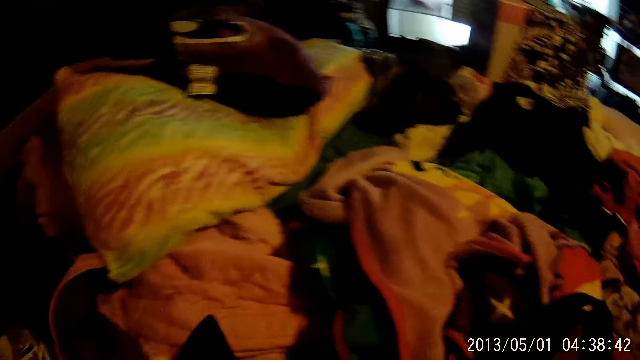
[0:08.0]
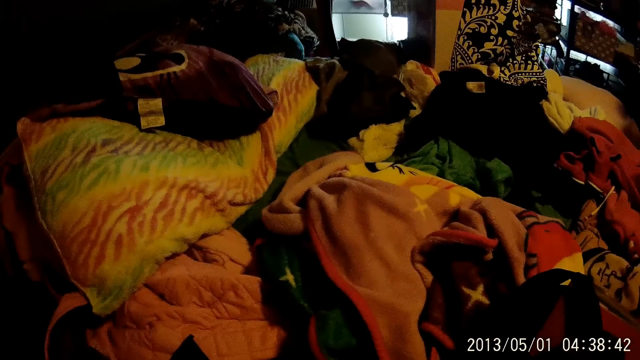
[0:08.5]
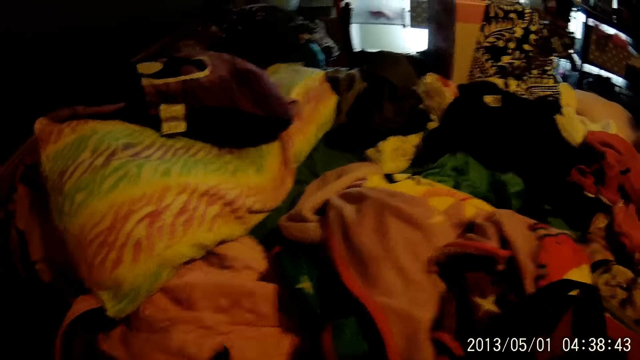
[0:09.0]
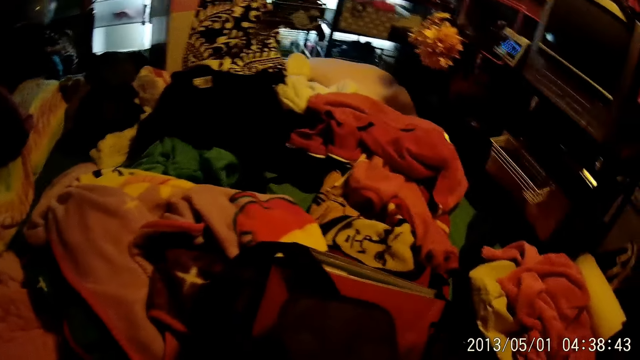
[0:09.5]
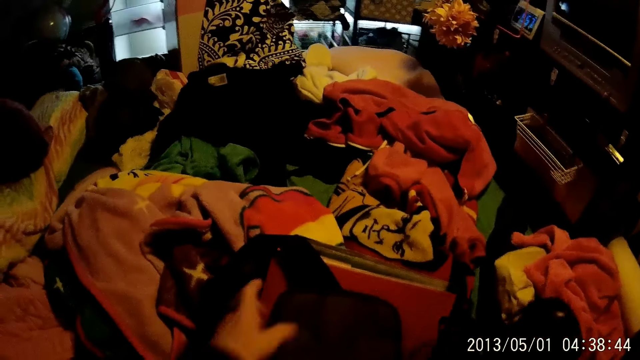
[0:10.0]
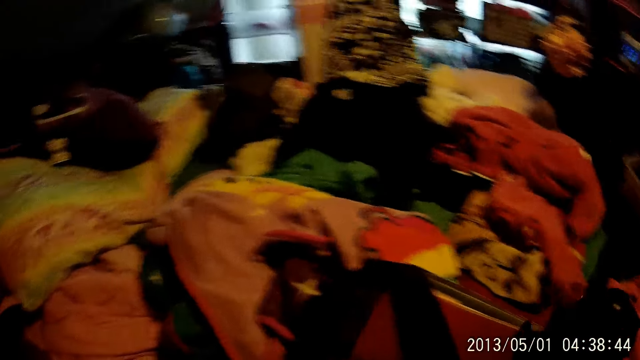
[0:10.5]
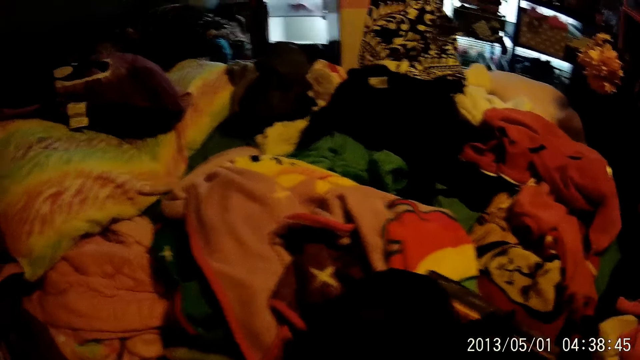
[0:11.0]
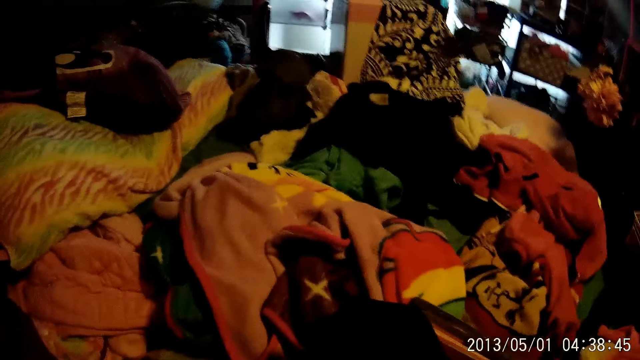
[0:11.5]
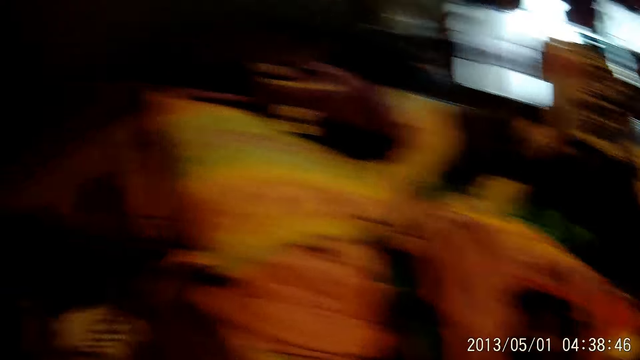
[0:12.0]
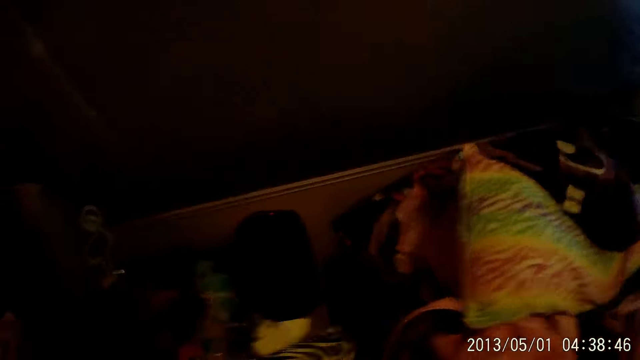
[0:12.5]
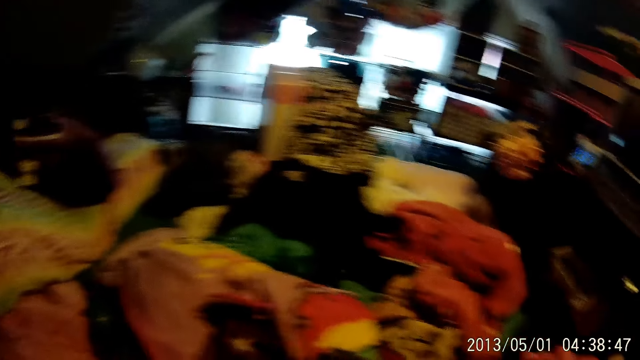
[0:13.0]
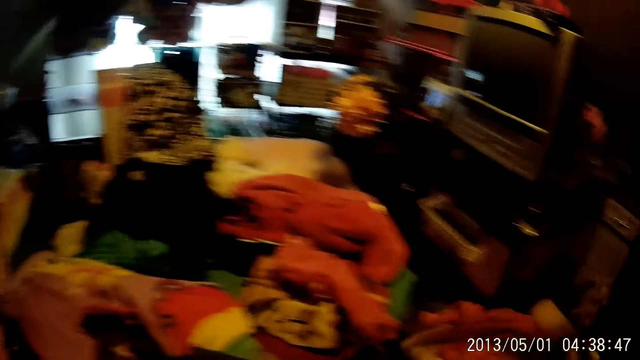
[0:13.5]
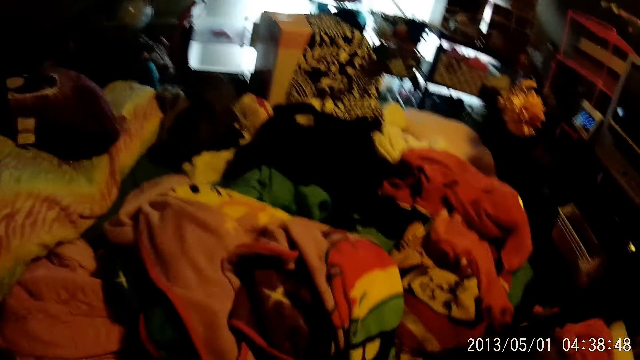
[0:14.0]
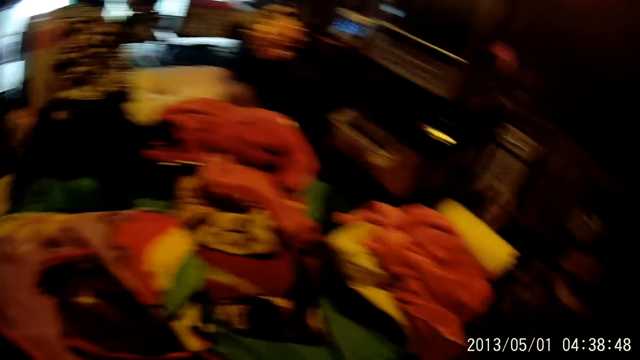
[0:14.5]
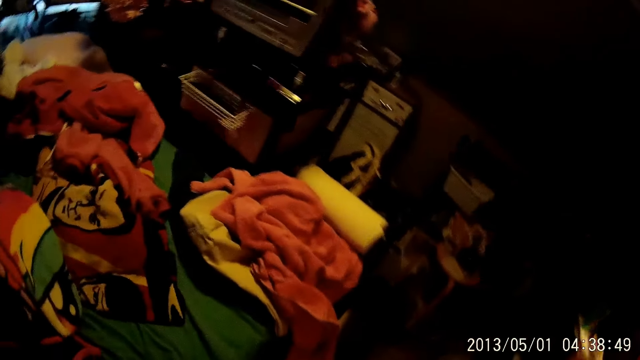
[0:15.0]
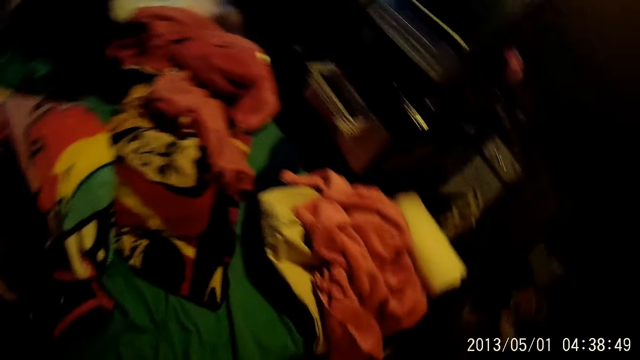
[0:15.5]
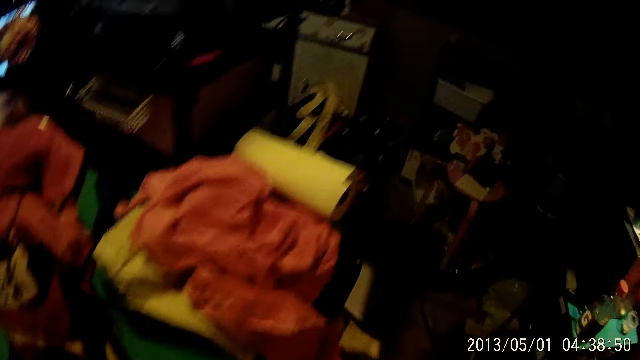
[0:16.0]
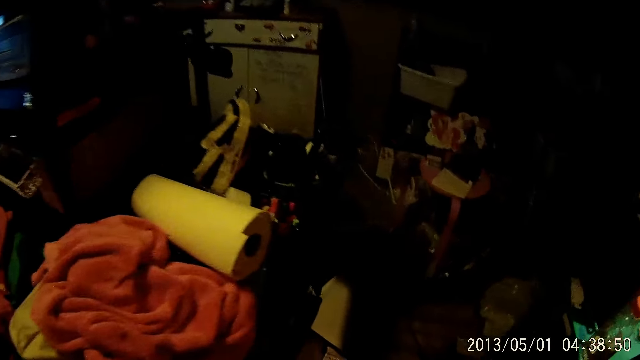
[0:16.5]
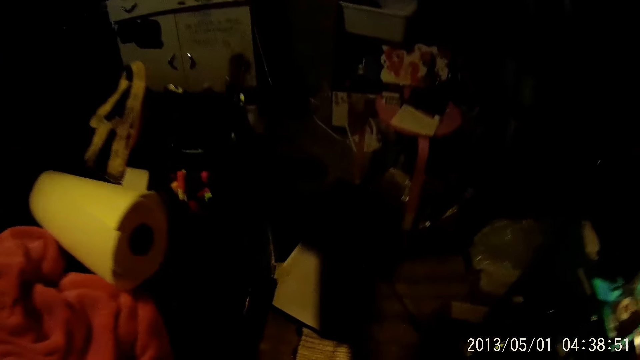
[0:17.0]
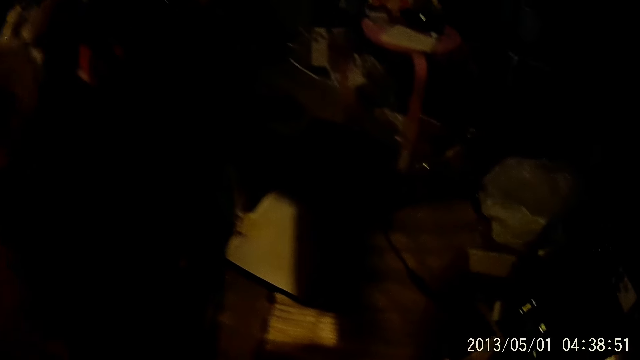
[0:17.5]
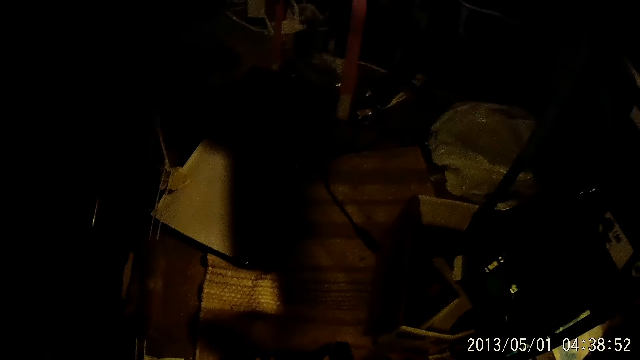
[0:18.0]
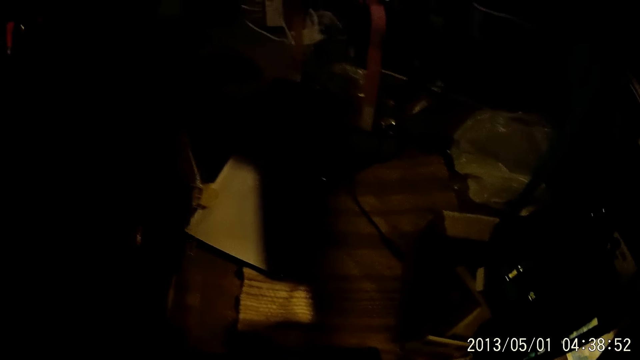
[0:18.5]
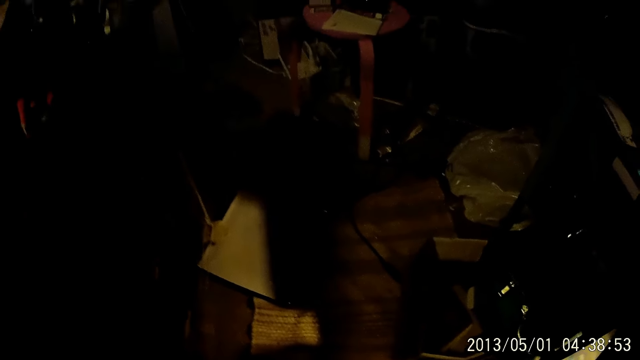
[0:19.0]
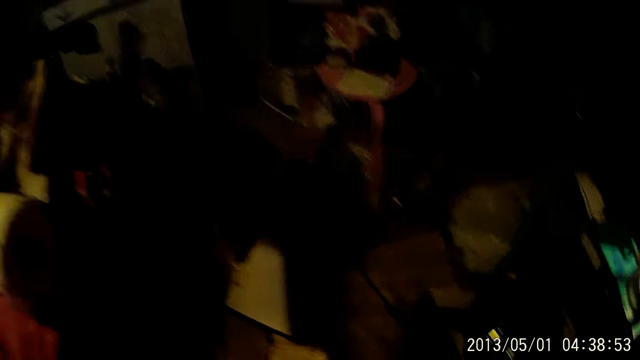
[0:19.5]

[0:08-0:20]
The camera wearer picks up clothes. She grabs the handle of a bag on a bed in a room with her left hand. She packs the clothes in the bag. She puts the purse in her right hand in the bag on the bed. She lifts the bag from the bed with her right hand. She walks in the room.

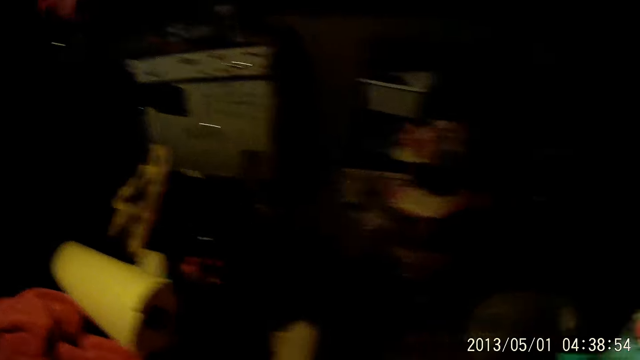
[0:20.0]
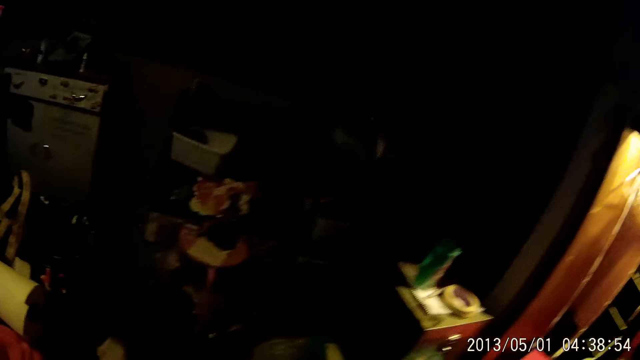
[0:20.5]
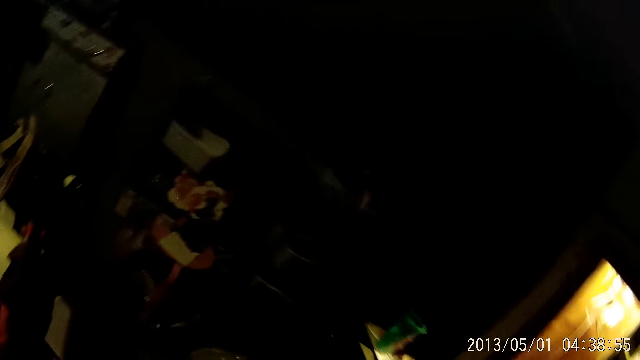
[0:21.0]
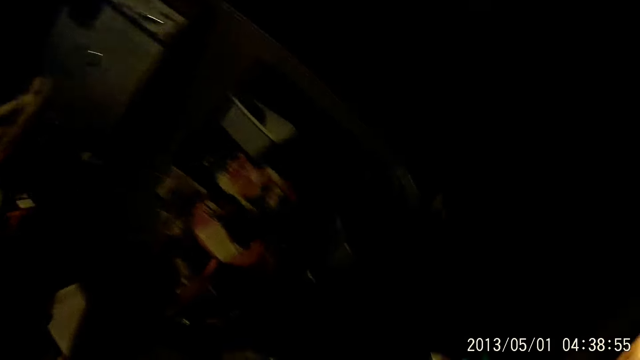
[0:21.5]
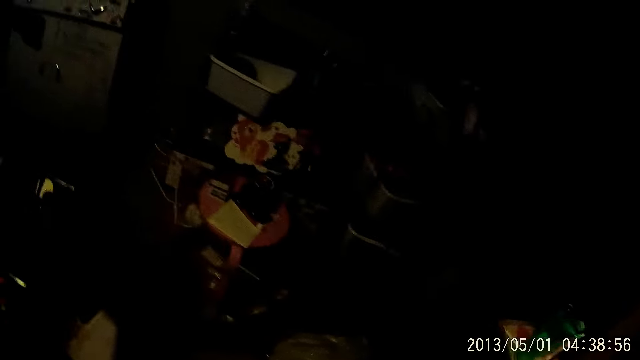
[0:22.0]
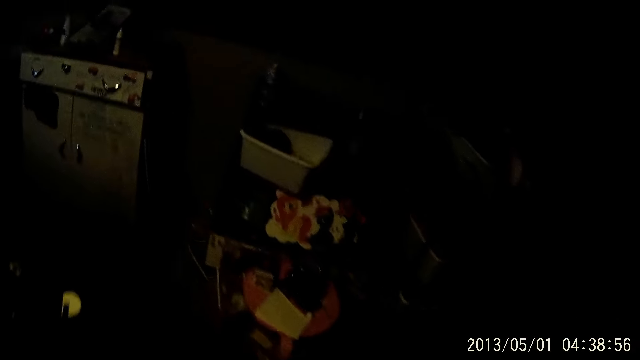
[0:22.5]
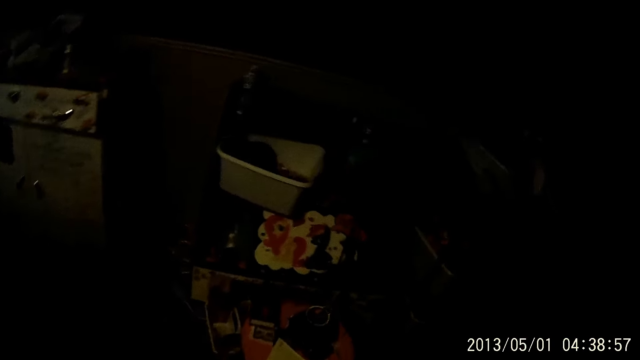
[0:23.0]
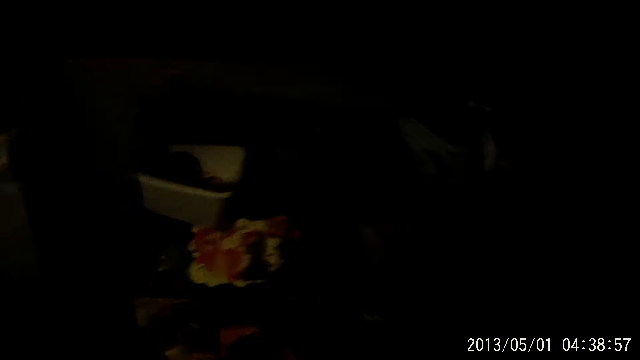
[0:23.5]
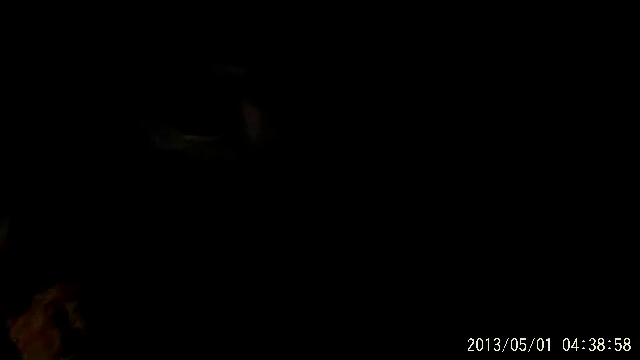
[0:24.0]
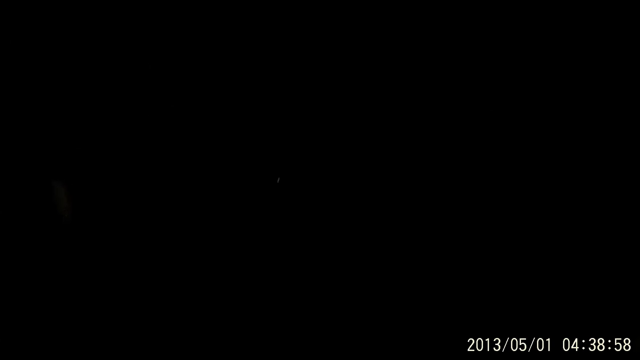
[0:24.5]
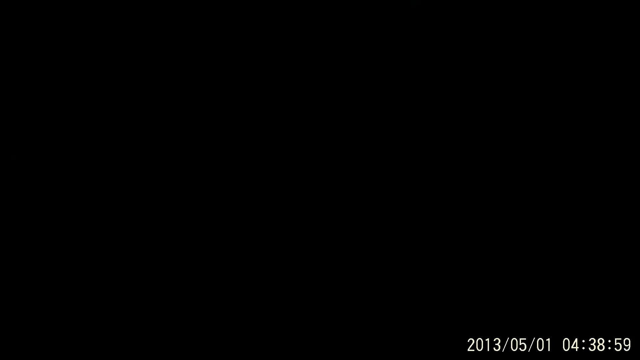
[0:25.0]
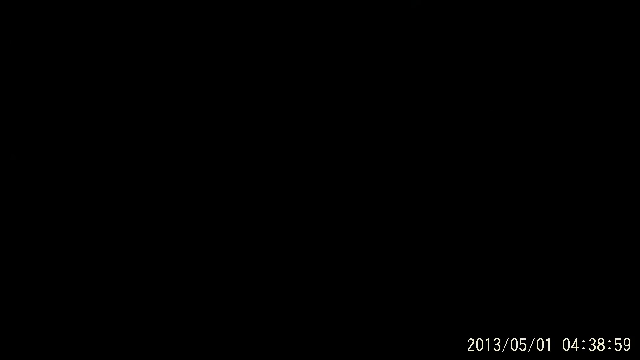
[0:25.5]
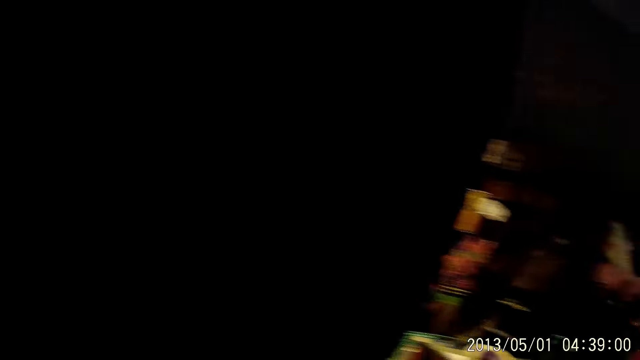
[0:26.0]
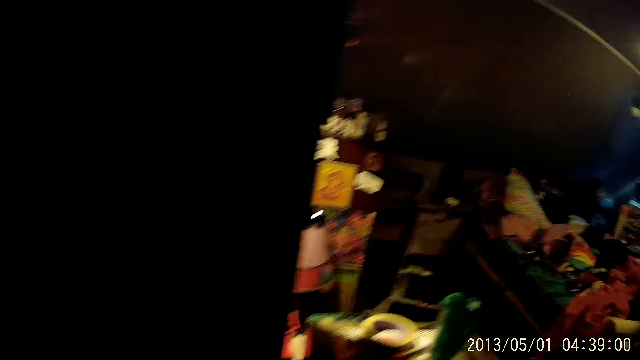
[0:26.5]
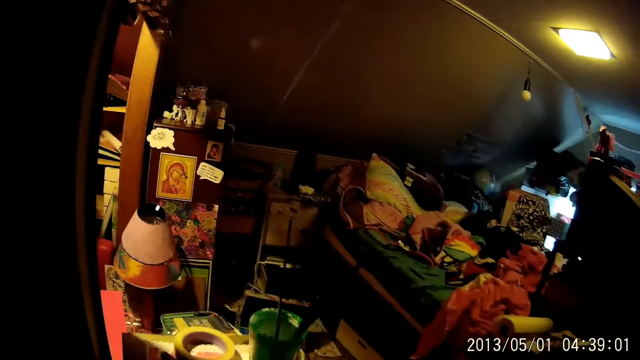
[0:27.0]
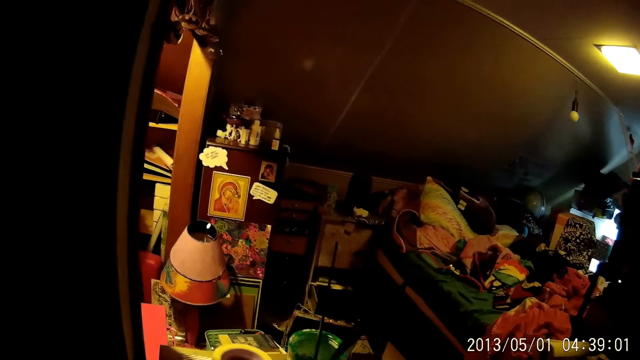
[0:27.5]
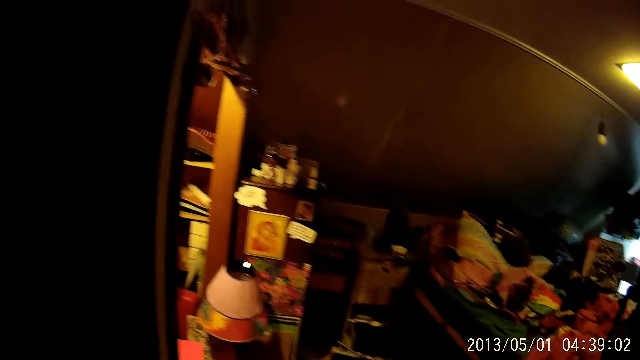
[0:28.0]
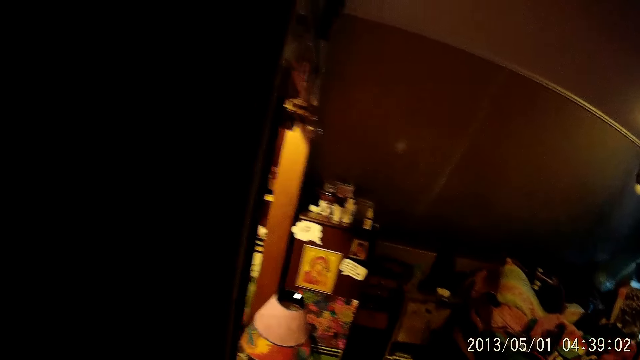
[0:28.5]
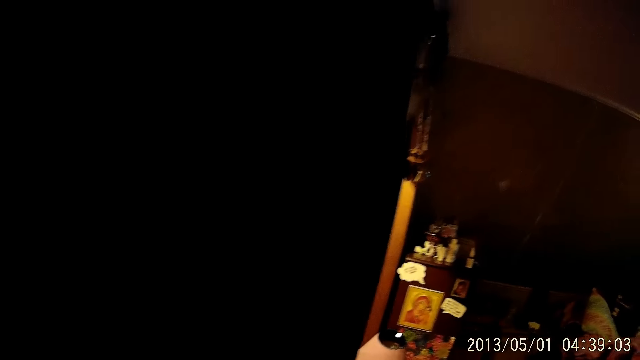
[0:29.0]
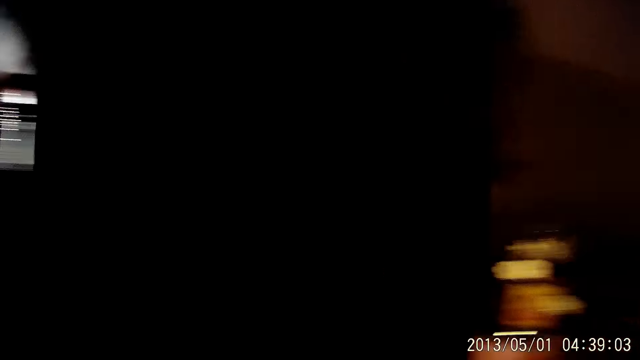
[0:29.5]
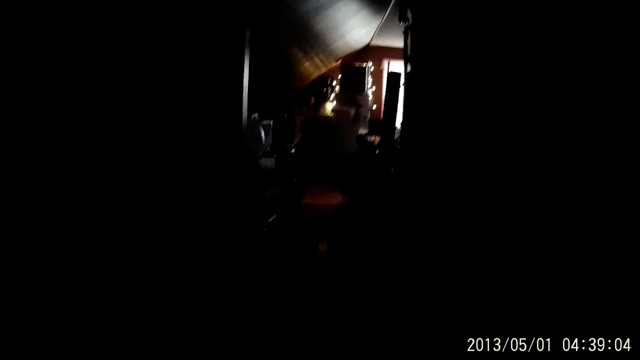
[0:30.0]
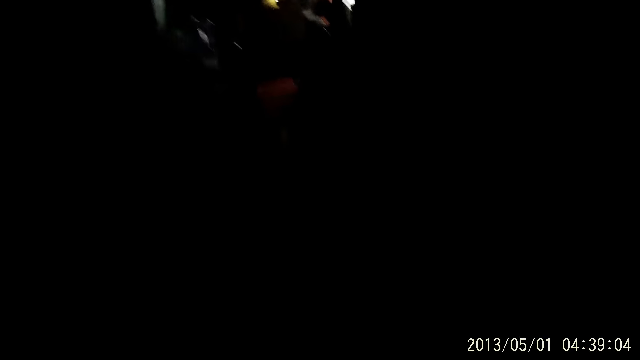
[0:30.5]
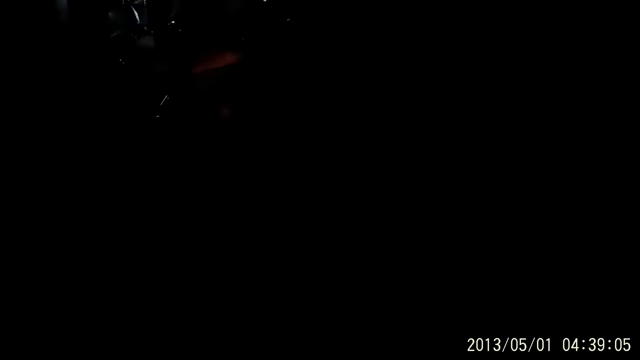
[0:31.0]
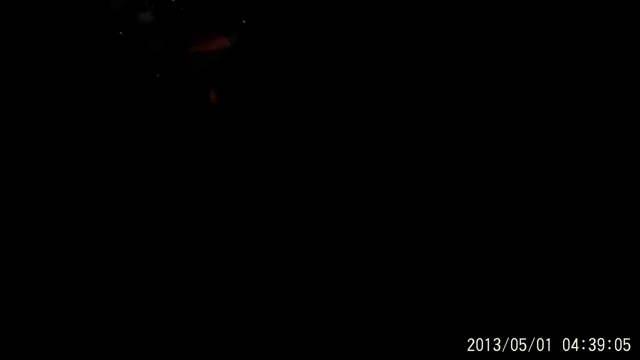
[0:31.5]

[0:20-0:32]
The camera wearer looks around the room. They walk towards the kitchen.
